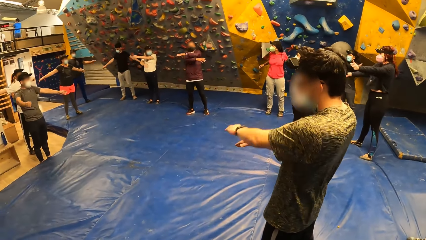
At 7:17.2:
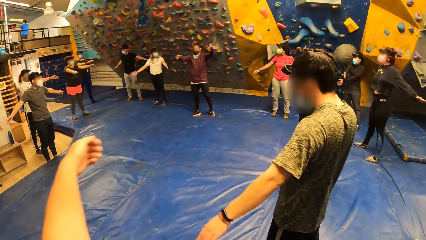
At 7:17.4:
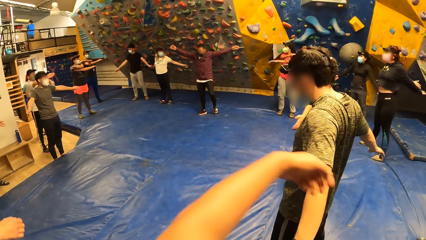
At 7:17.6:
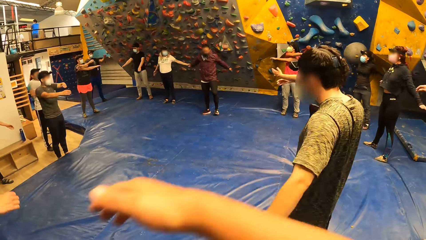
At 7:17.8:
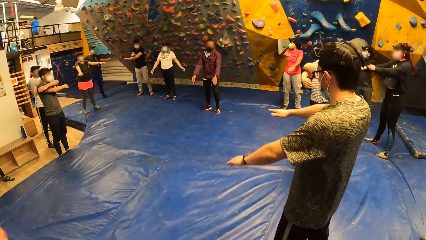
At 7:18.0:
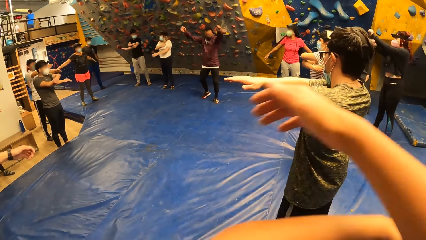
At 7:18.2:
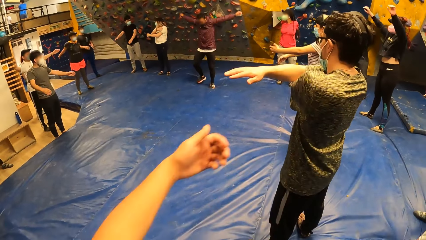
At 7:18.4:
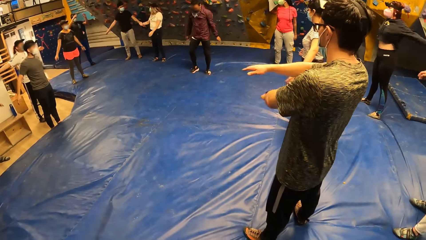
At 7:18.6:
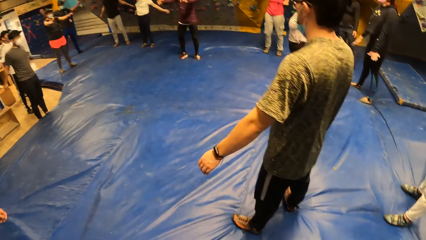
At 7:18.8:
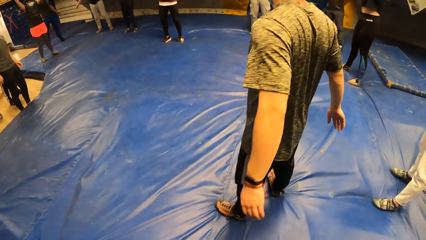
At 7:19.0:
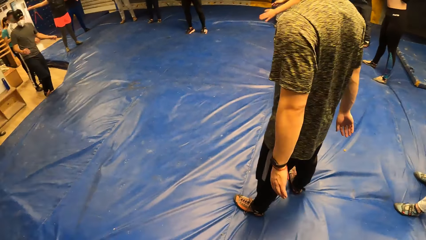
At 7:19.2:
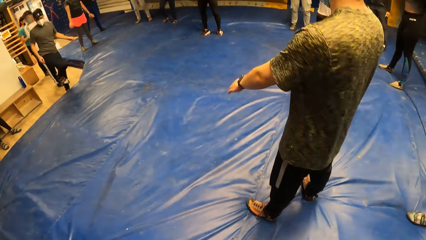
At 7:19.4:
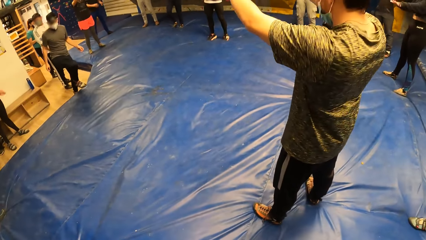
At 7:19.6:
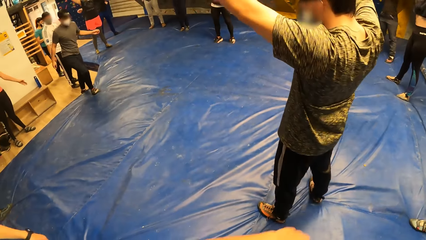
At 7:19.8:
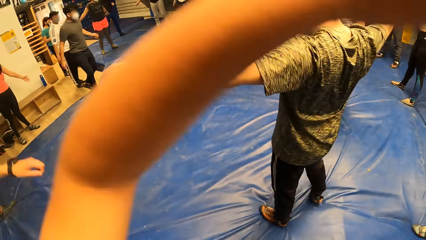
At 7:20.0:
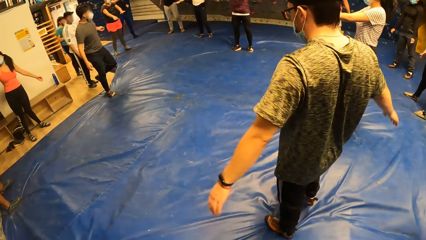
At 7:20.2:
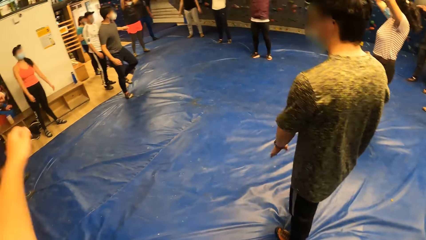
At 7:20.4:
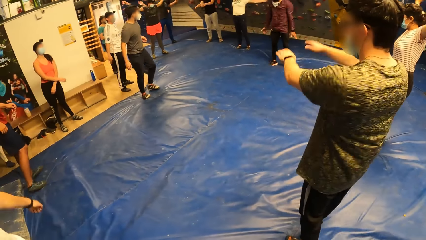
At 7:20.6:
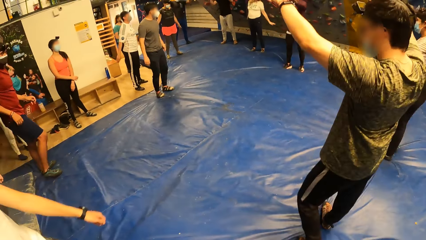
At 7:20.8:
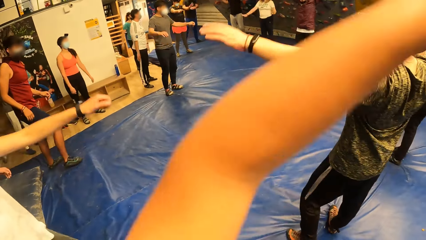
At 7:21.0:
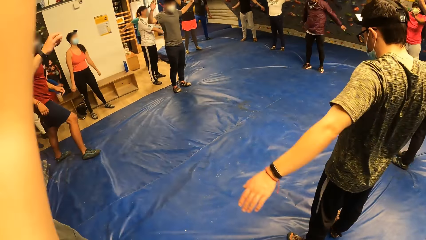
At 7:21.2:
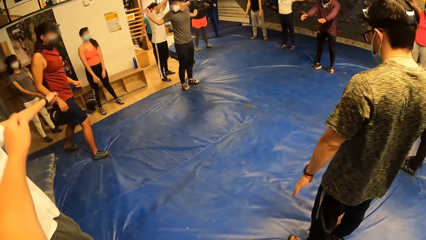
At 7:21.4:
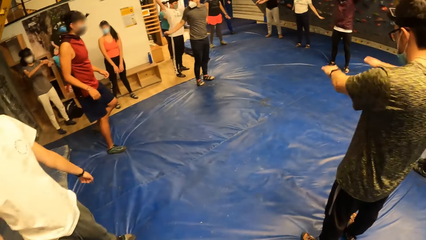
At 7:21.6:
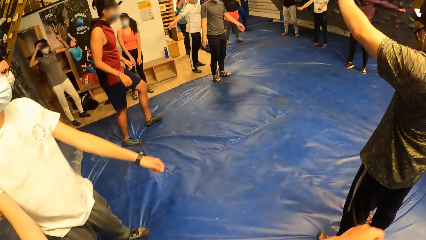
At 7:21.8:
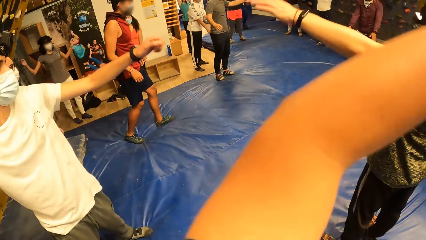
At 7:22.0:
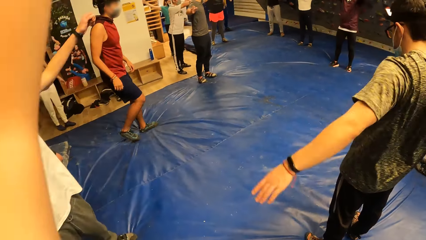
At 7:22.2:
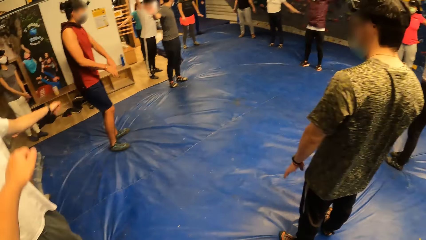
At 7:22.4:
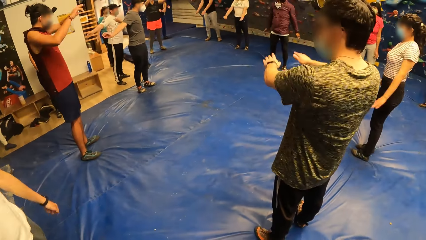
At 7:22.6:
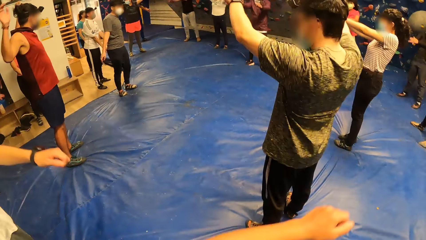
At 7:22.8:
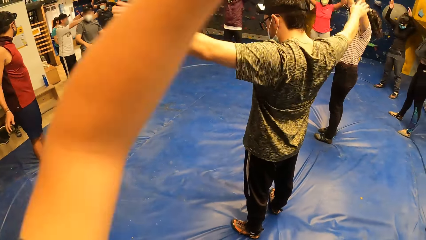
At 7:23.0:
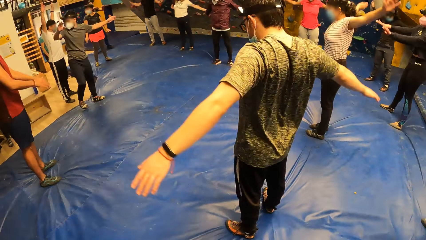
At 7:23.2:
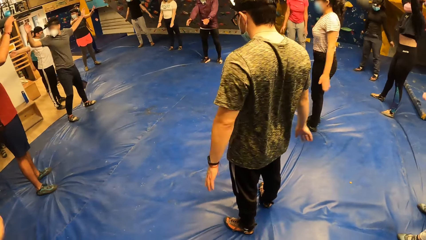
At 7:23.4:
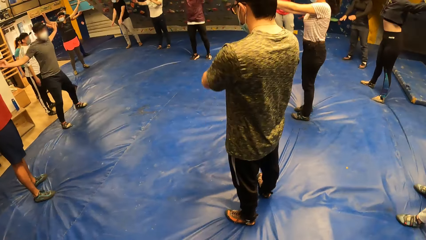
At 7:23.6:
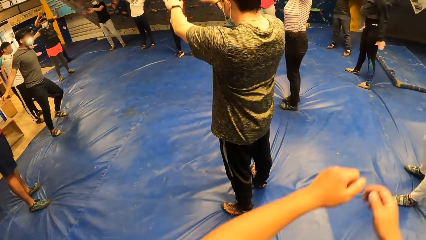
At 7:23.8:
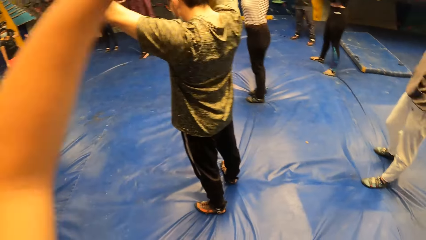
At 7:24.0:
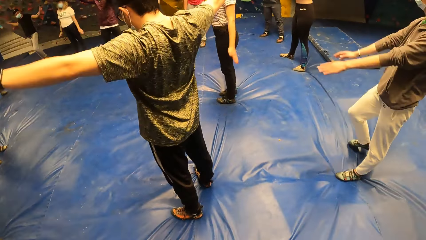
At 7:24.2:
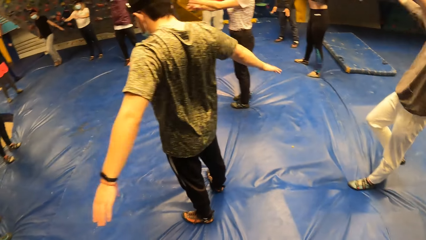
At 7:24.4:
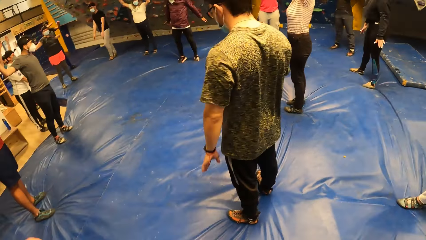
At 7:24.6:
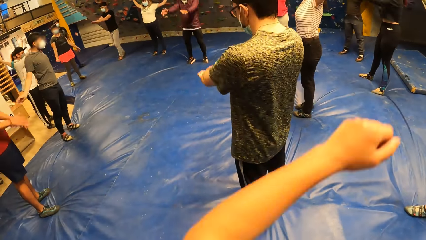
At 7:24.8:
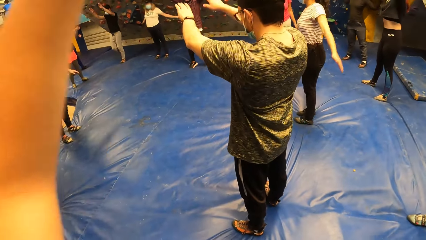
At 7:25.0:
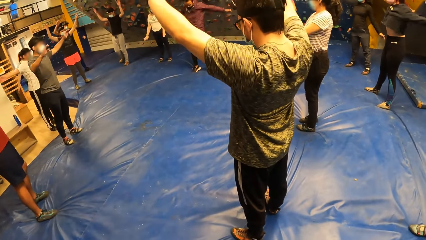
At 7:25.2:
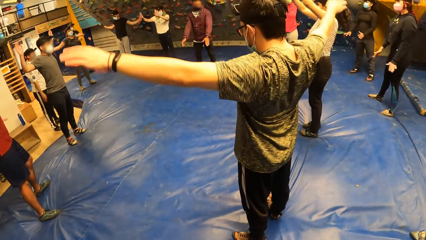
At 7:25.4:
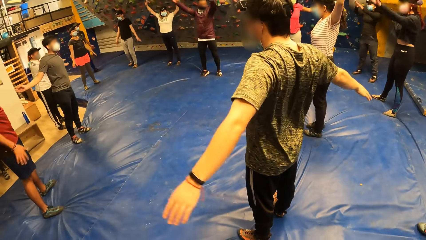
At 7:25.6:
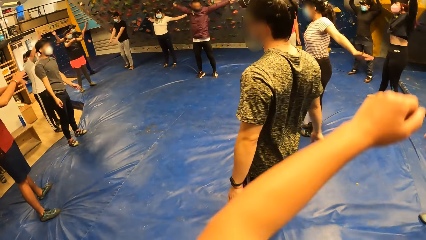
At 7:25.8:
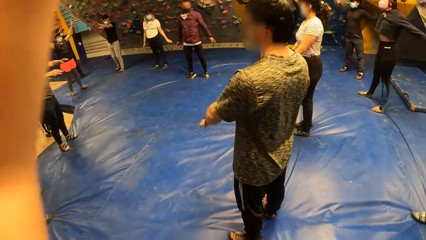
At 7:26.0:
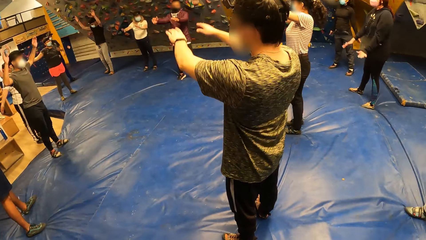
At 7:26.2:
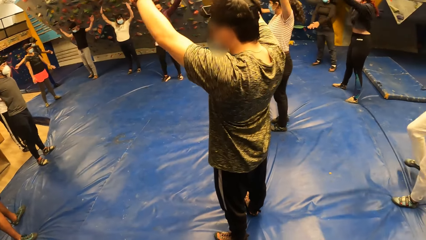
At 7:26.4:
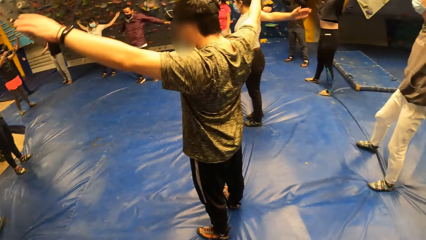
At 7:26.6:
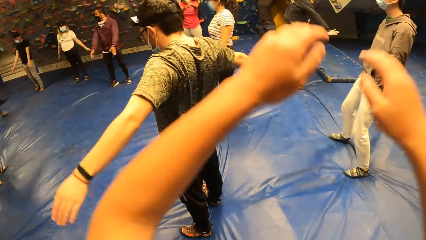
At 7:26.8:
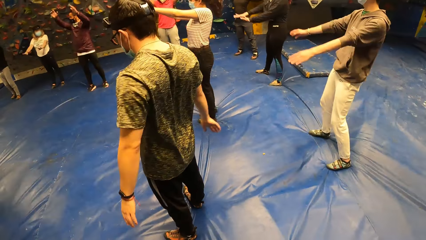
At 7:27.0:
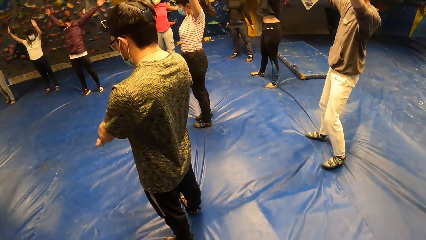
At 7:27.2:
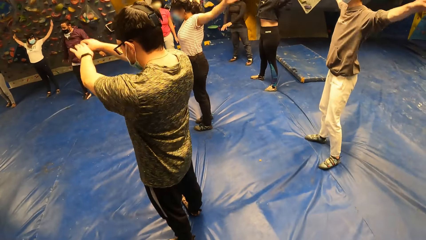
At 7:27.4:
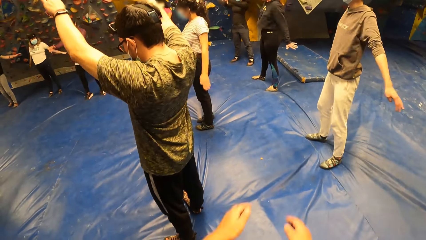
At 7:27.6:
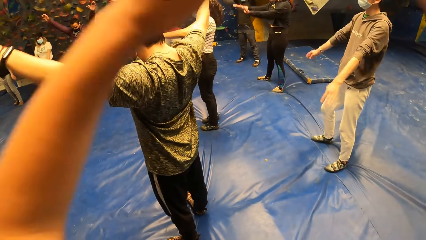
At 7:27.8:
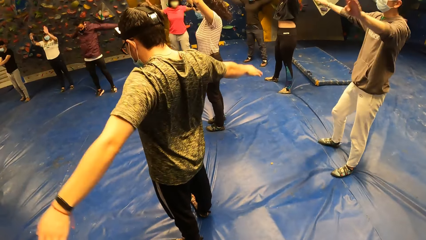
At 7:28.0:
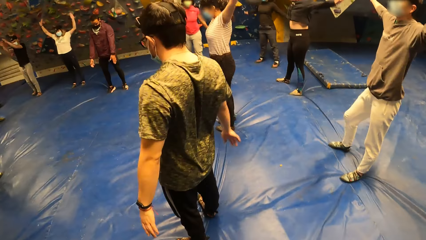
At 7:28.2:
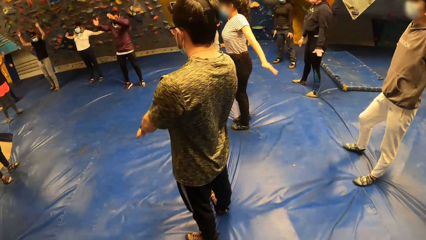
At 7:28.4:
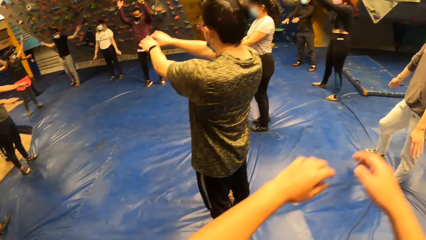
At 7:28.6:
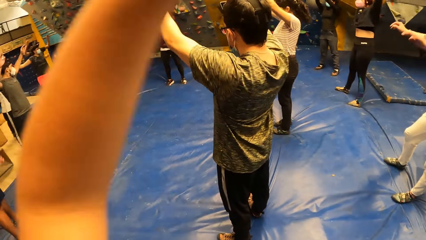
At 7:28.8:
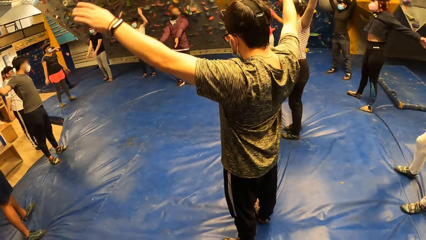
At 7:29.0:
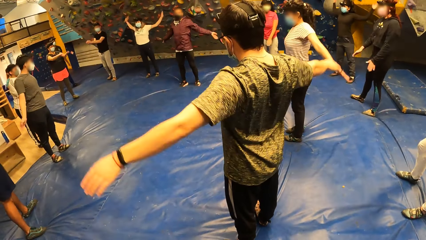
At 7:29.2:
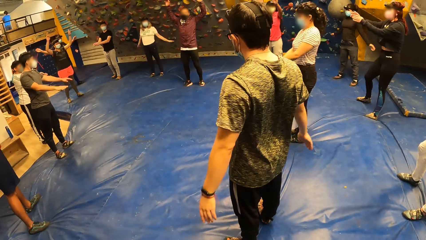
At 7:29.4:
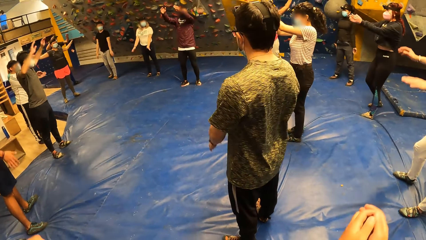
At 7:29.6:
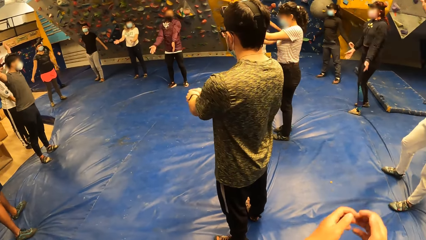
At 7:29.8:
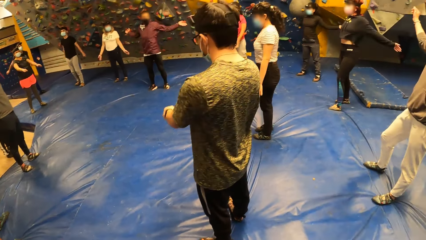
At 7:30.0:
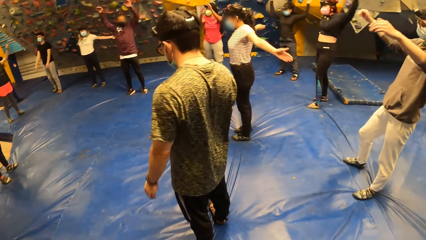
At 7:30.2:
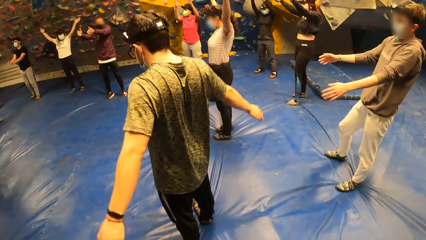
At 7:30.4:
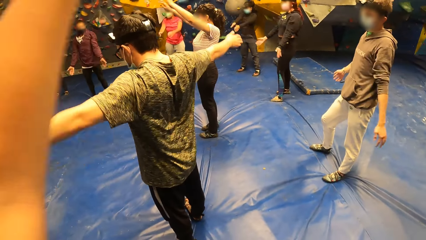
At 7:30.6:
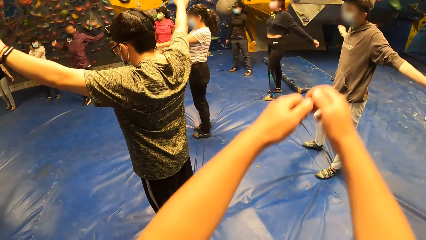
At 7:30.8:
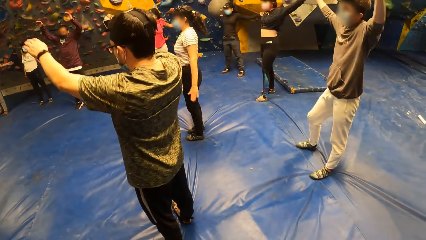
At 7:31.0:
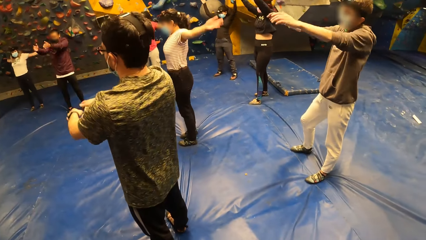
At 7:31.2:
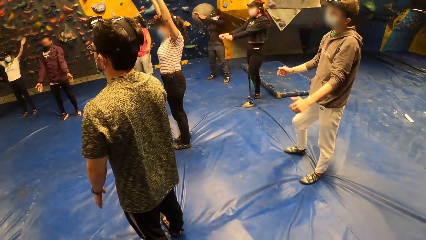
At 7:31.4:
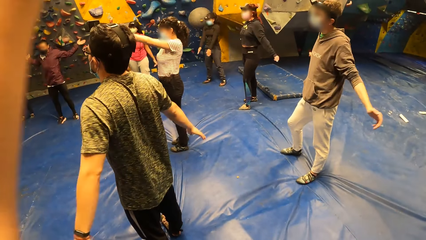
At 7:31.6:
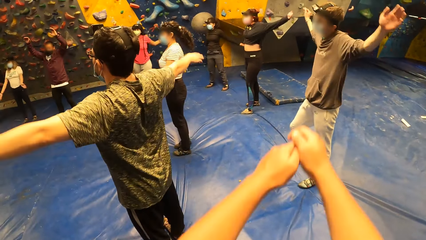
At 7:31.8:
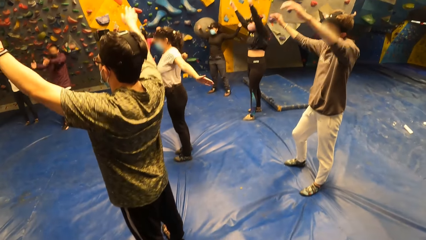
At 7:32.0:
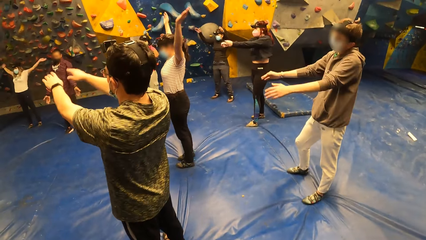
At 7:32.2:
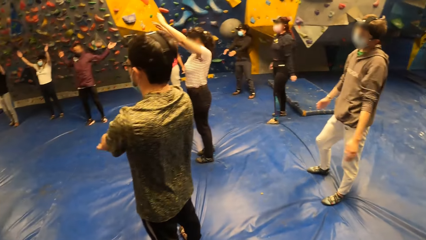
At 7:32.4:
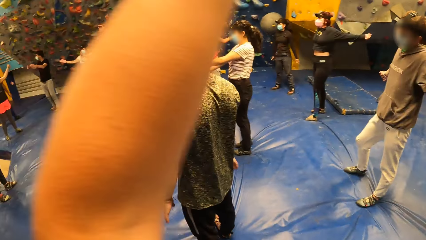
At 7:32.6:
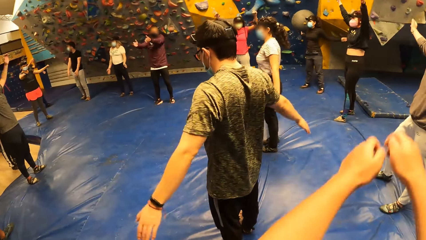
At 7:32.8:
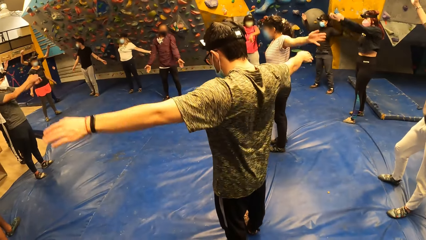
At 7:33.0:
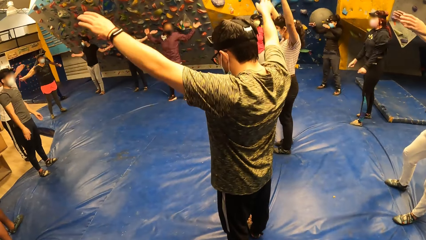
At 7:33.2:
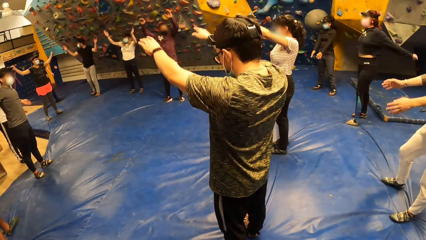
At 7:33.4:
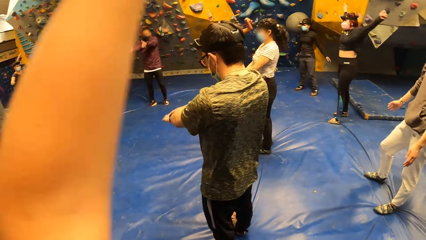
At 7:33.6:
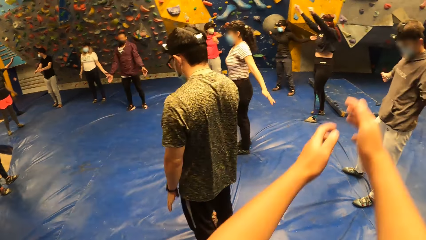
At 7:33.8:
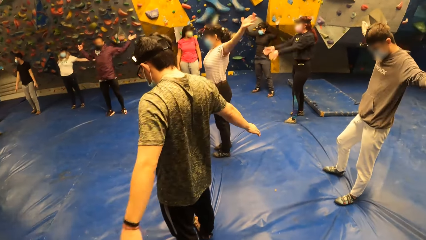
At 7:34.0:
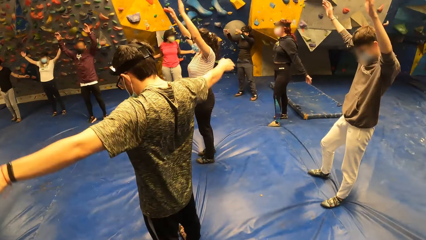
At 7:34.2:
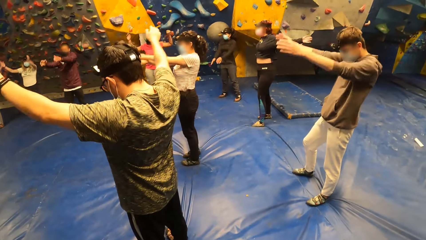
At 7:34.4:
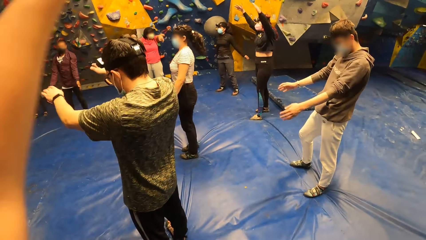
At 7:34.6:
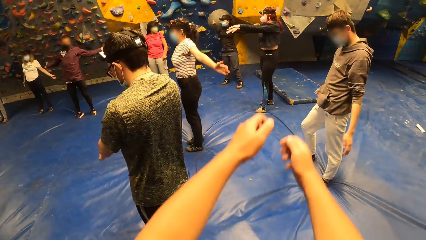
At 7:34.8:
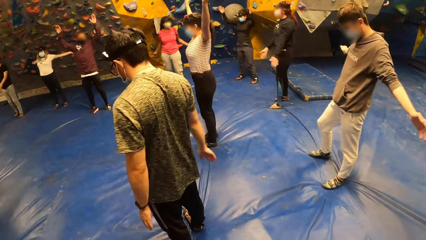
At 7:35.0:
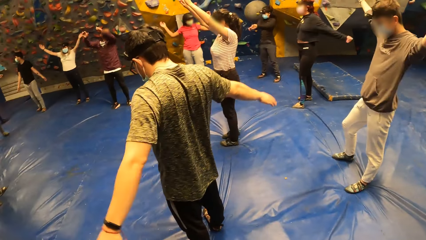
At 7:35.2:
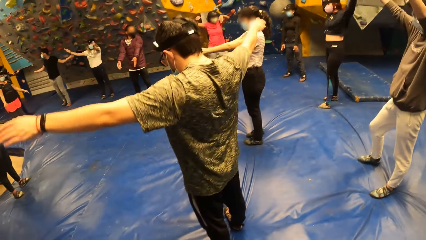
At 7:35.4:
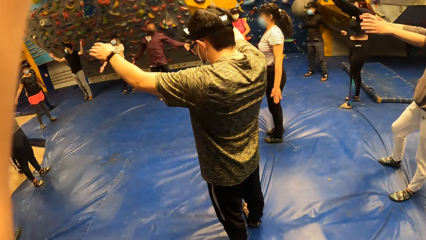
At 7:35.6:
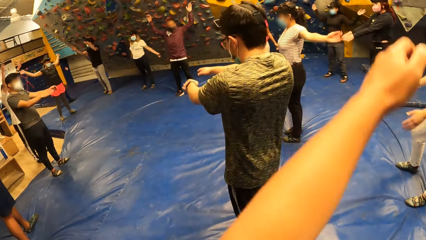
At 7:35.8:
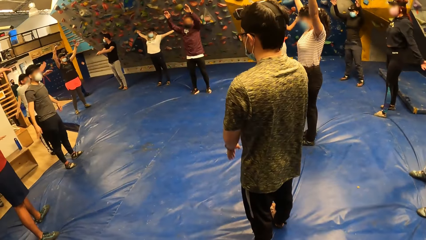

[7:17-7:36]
The camera wearer rolls his arms sideways with the group of people. A man rotates his hands. Another man rotates his hands. A third man rotates his hands.
